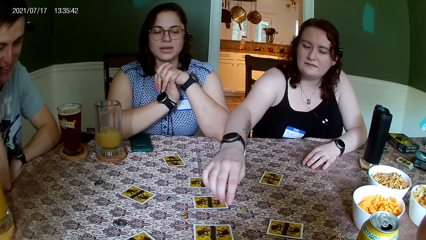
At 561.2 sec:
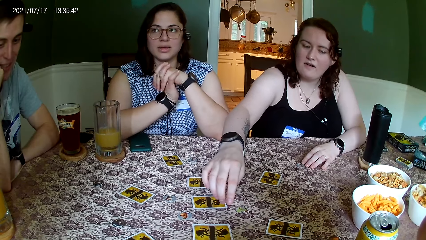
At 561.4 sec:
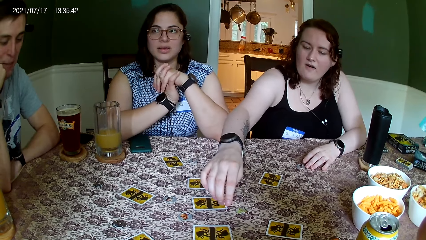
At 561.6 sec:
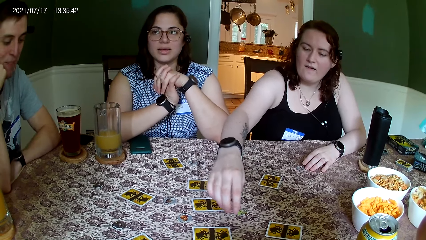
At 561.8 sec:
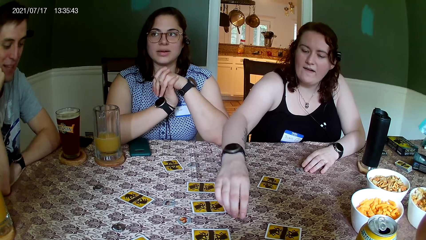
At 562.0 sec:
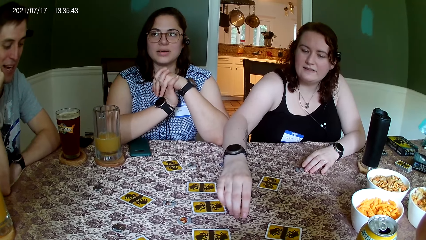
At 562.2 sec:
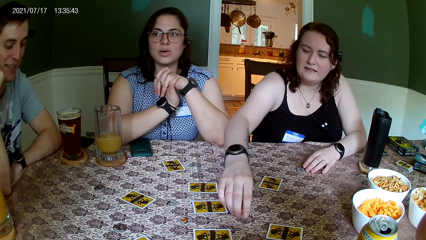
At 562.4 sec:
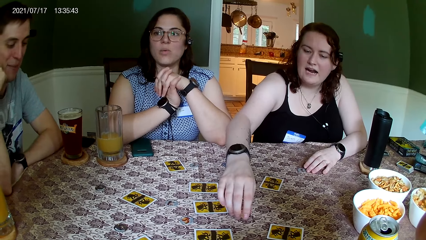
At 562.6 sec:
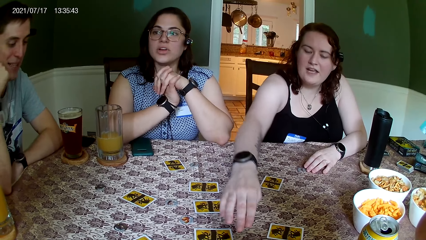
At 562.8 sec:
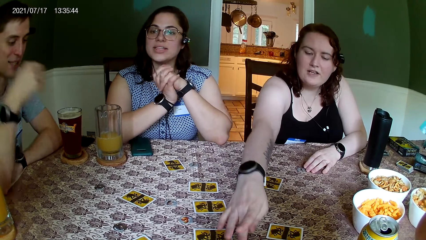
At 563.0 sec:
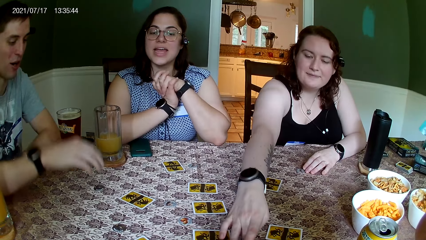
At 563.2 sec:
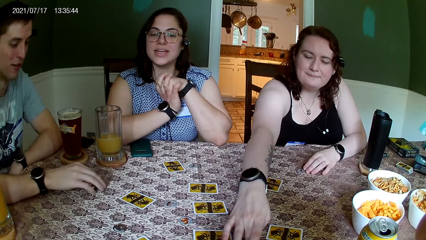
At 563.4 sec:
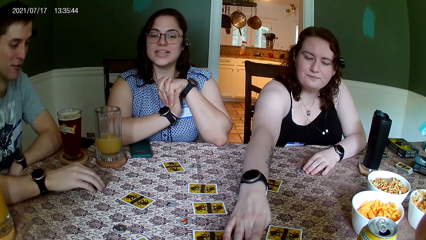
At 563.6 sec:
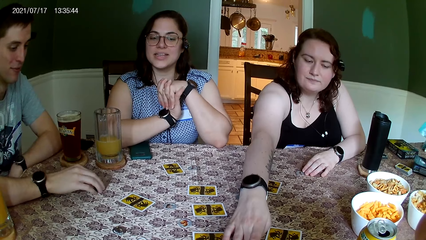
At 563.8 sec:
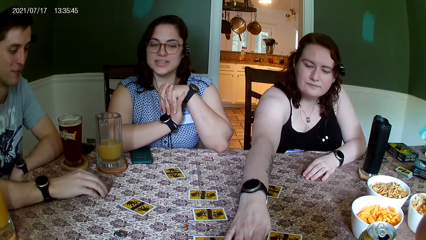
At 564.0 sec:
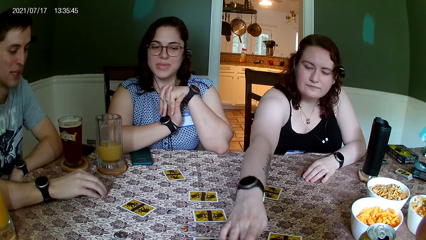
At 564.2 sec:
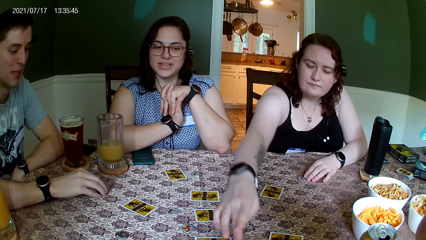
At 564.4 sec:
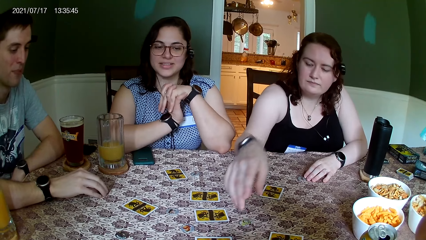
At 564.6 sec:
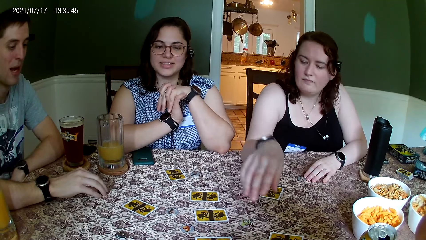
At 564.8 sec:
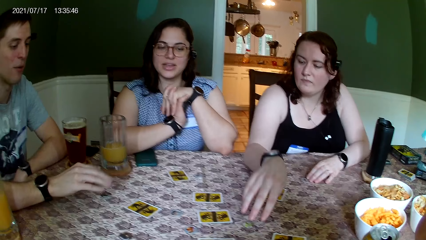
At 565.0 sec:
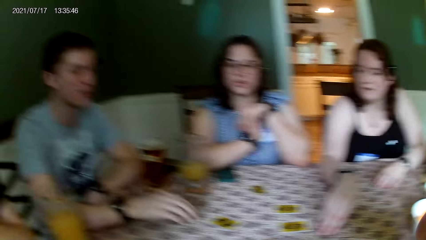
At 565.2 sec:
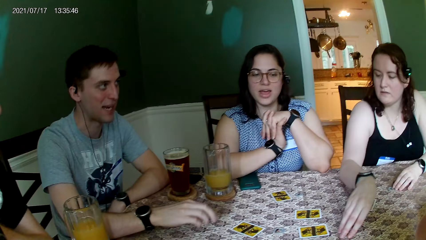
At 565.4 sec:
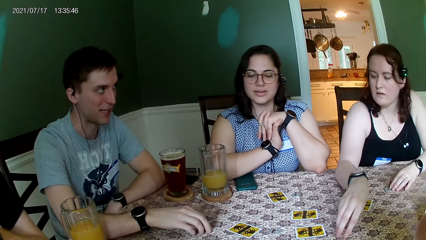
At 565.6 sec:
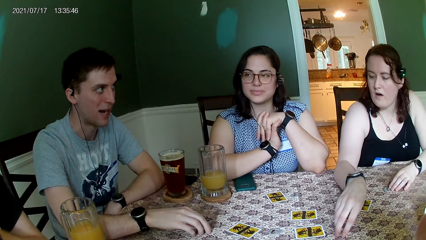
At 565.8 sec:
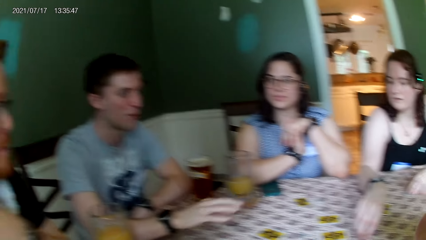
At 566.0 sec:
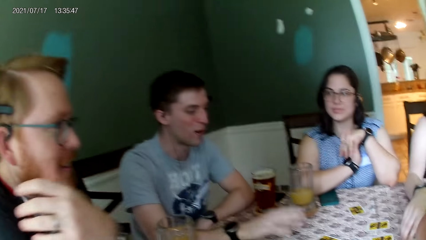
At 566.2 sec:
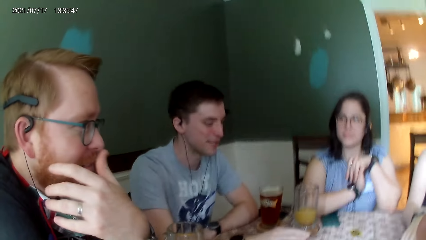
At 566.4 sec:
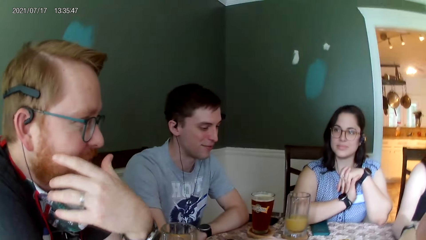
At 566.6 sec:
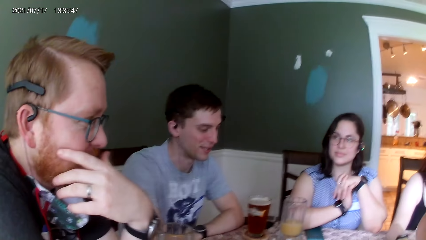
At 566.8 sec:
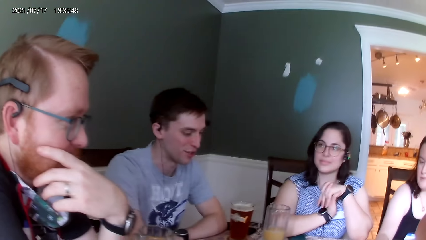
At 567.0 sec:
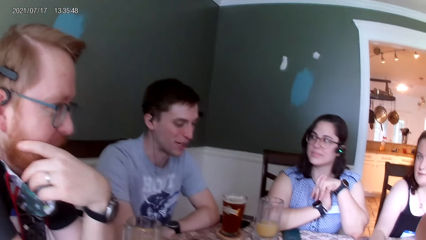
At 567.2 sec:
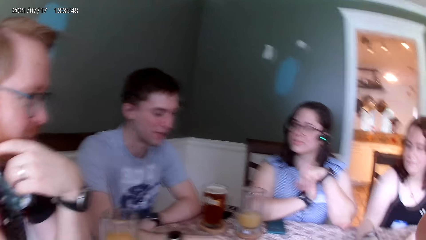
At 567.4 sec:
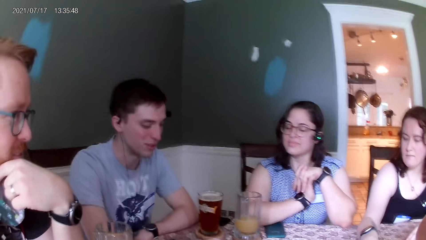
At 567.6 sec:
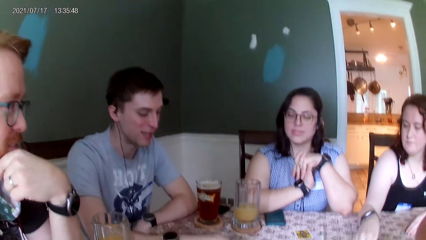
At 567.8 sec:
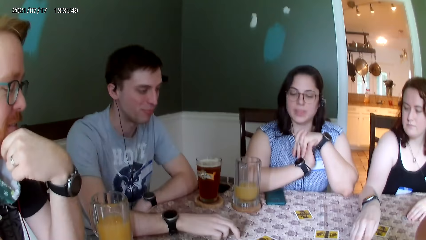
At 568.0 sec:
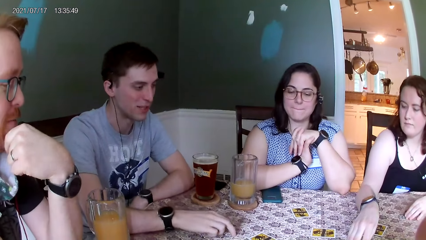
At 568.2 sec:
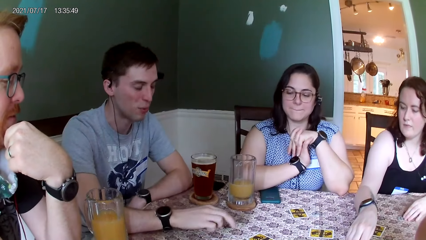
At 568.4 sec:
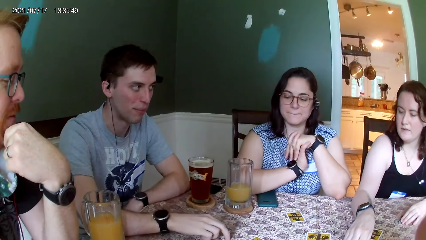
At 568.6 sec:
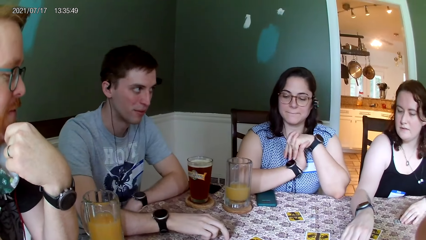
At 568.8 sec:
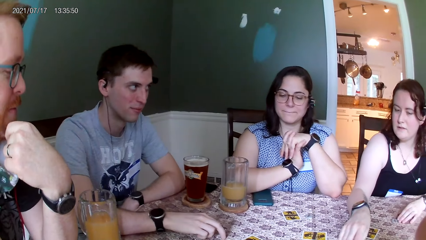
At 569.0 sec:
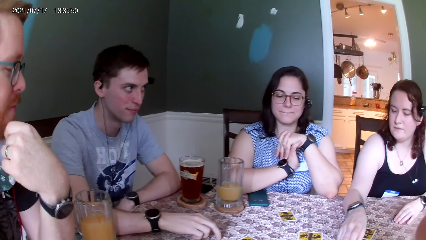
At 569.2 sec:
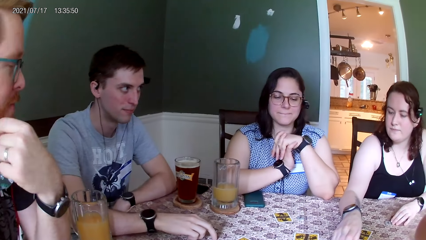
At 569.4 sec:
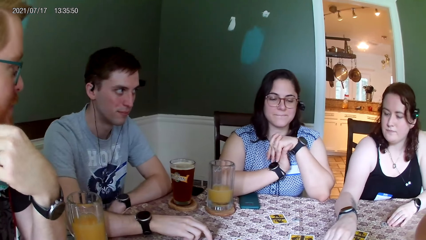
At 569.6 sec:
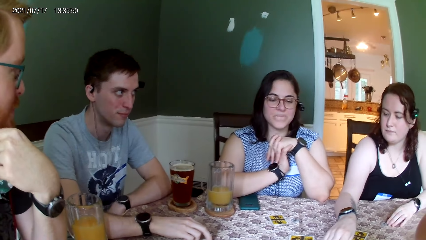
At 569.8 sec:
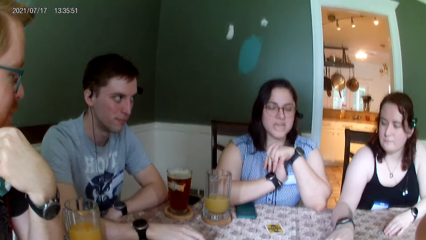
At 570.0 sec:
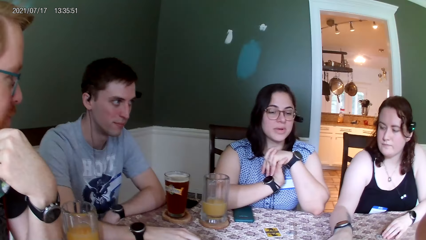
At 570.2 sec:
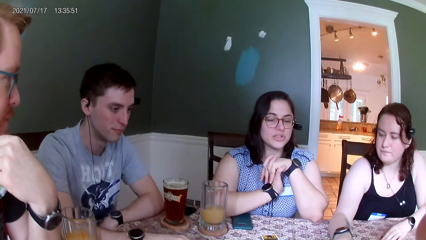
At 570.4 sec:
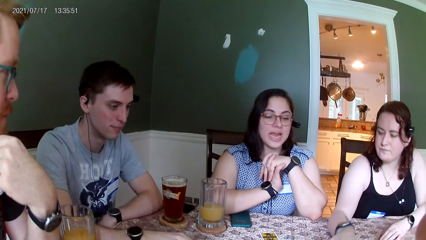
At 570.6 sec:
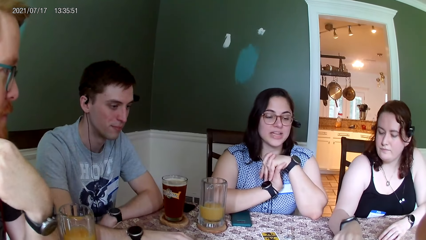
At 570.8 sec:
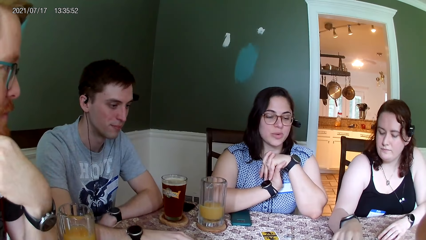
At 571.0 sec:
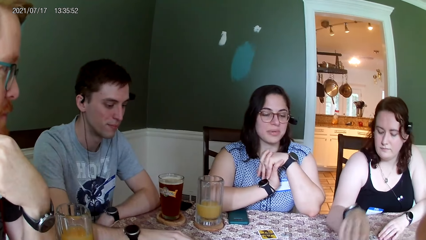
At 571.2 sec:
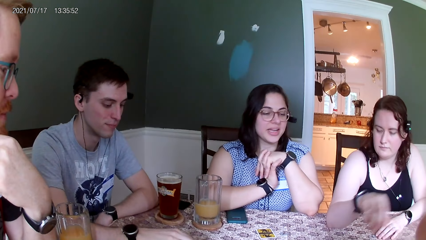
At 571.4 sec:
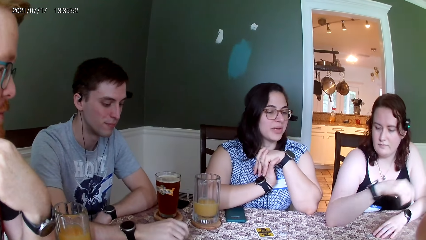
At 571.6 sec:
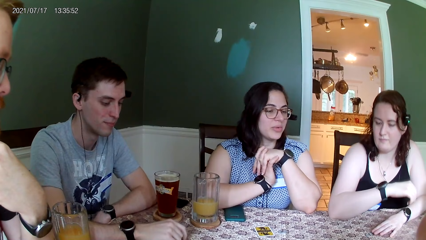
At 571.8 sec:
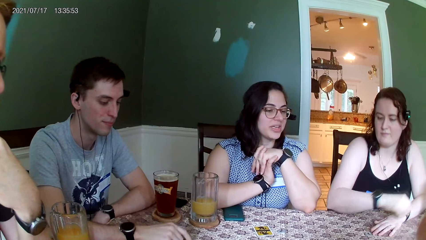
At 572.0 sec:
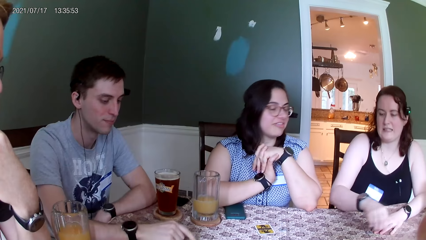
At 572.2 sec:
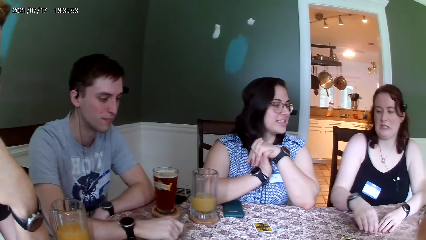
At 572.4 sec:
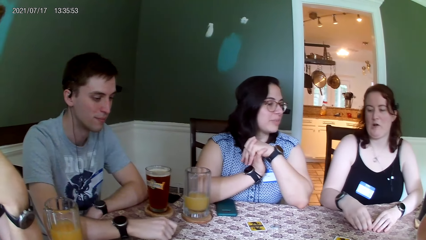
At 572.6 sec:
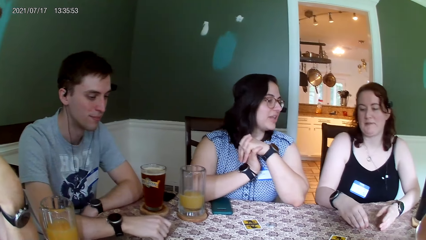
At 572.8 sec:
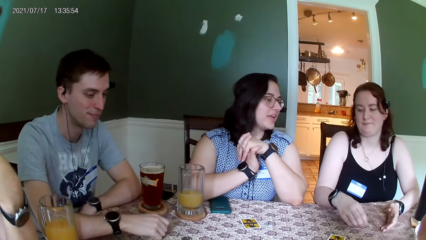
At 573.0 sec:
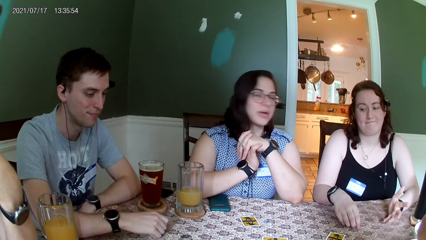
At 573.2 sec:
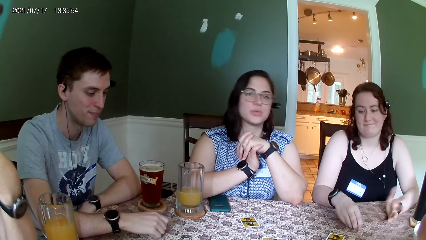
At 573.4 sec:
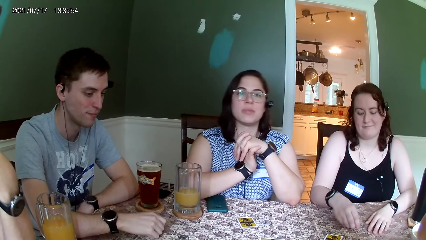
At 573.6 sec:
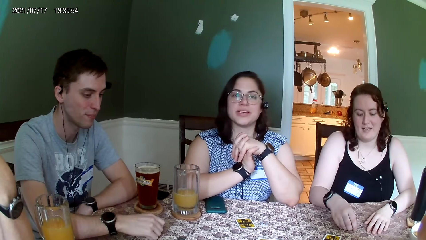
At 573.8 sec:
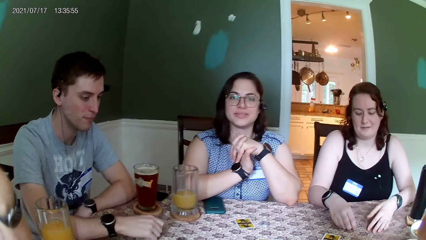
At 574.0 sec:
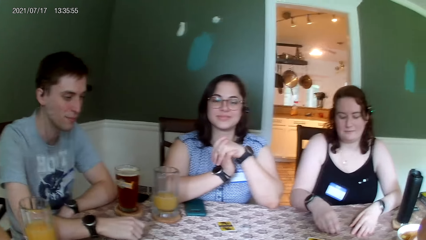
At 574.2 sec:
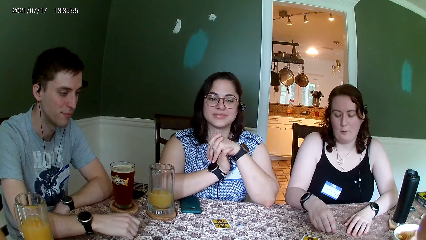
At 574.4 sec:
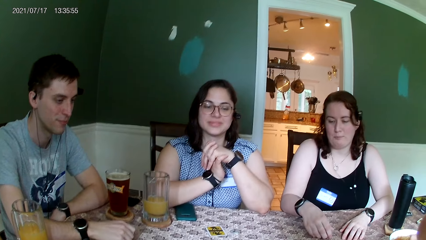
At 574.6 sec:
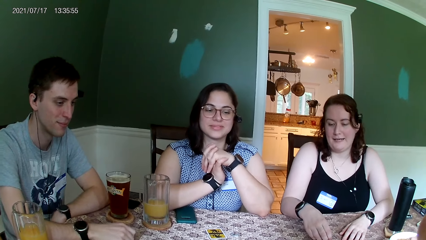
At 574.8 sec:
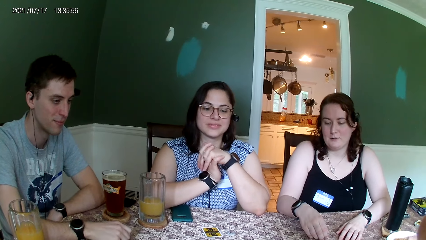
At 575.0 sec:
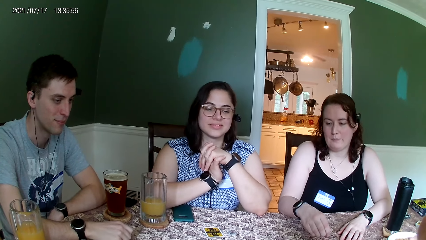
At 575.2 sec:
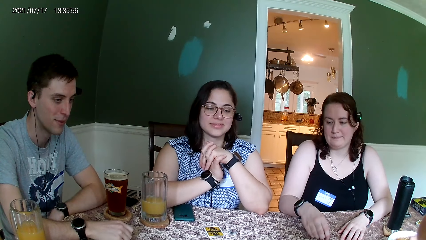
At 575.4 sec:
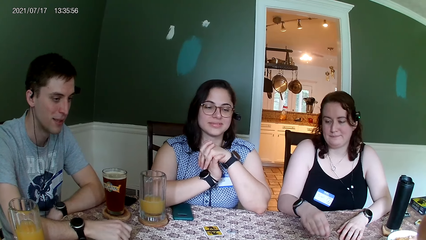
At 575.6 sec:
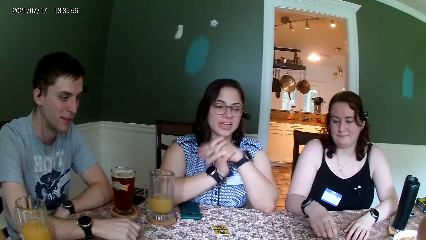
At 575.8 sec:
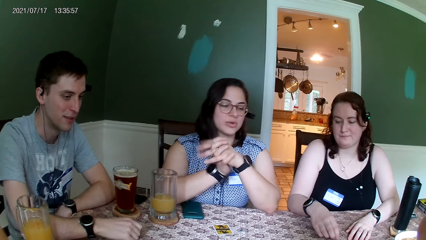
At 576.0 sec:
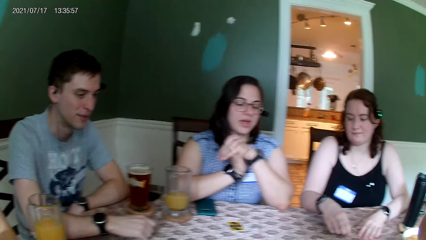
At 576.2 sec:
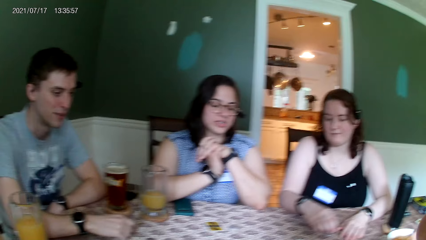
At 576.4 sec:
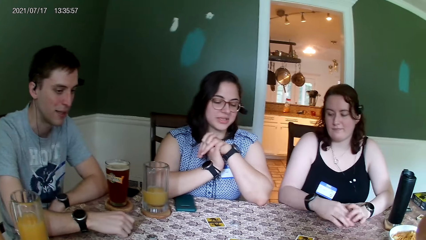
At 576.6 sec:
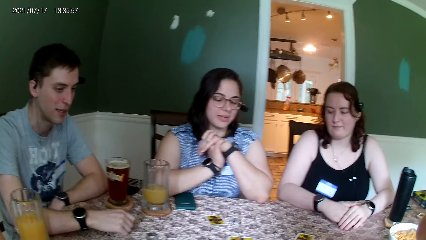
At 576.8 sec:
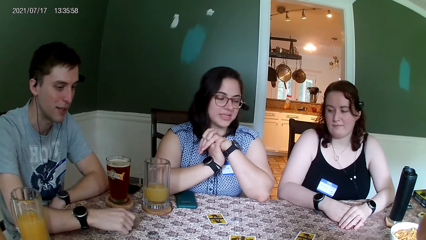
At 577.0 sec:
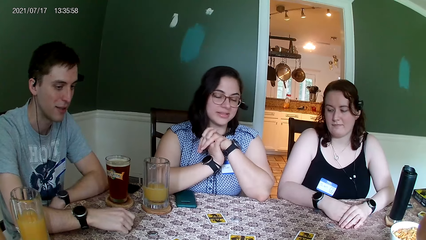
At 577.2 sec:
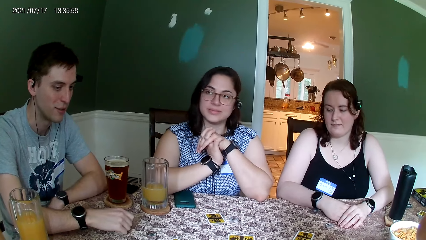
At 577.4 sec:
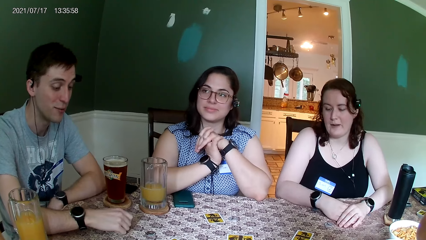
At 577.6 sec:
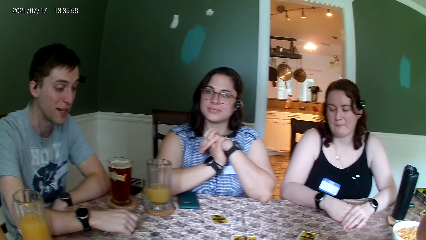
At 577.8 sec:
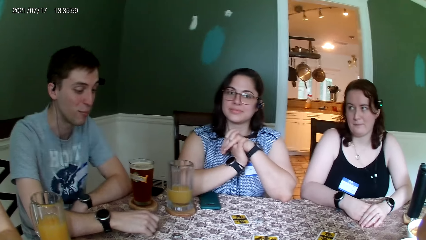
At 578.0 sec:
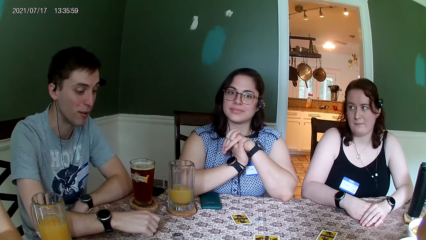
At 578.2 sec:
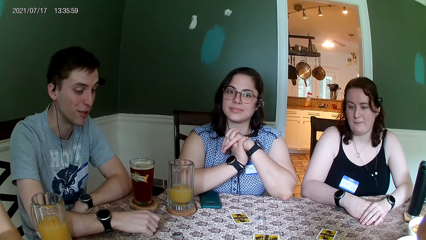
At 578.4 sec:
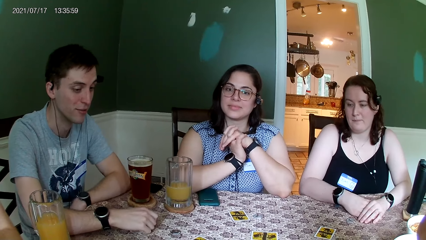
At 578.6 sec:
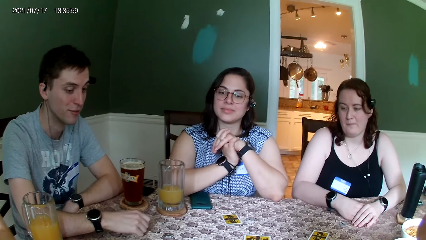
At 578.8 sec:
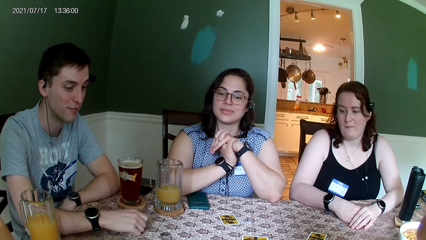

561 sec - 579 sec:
The woman moves a chip on the table with her right hand. The camera wearer looks around the table. A man moves a chip on the table with his right hand.
